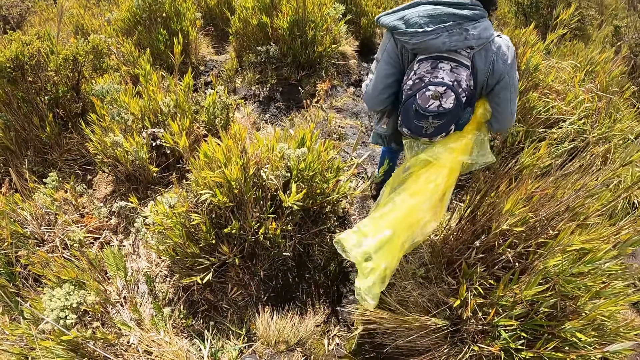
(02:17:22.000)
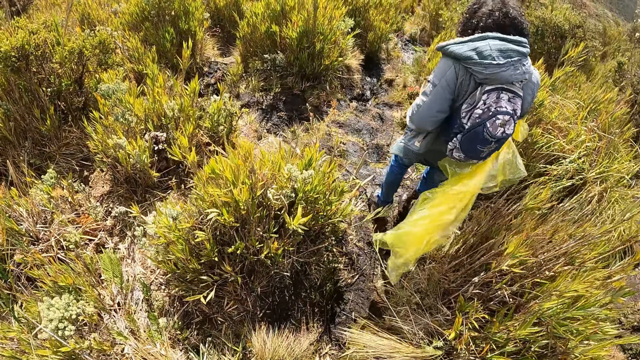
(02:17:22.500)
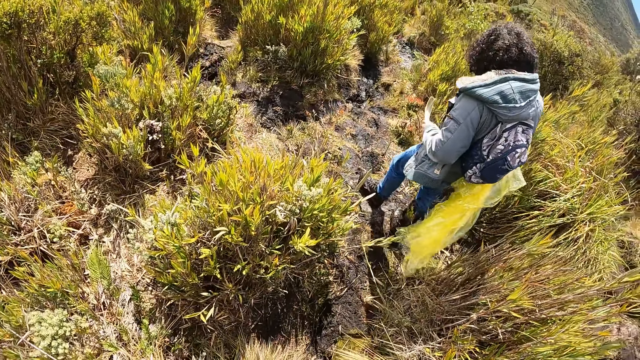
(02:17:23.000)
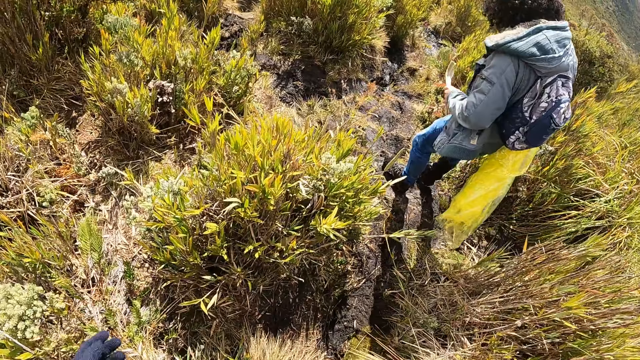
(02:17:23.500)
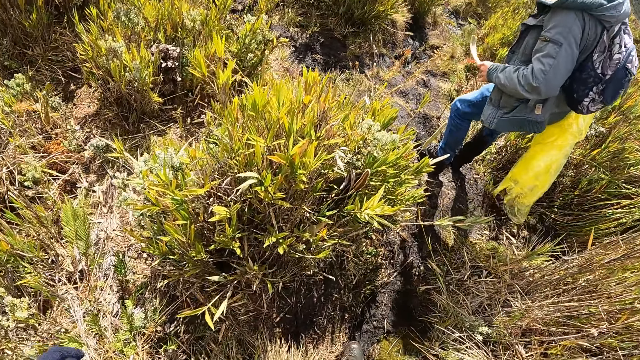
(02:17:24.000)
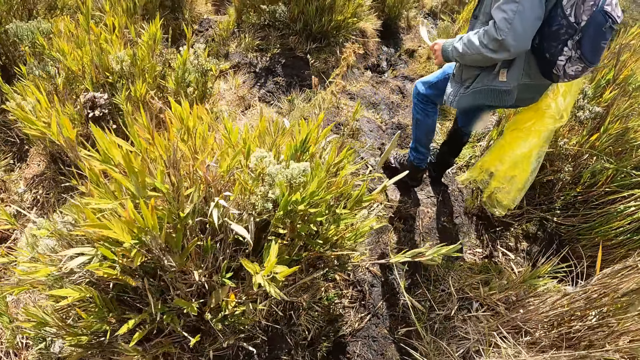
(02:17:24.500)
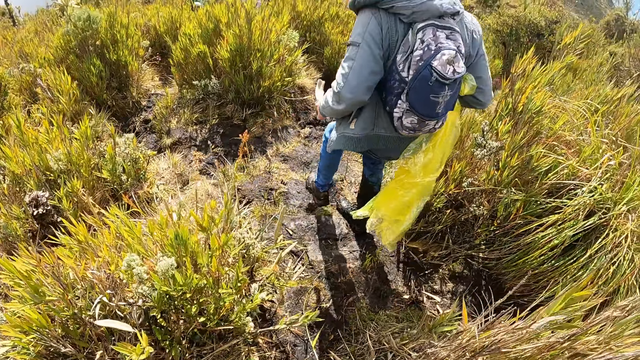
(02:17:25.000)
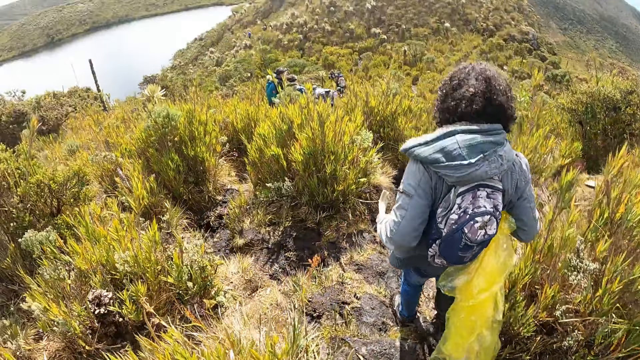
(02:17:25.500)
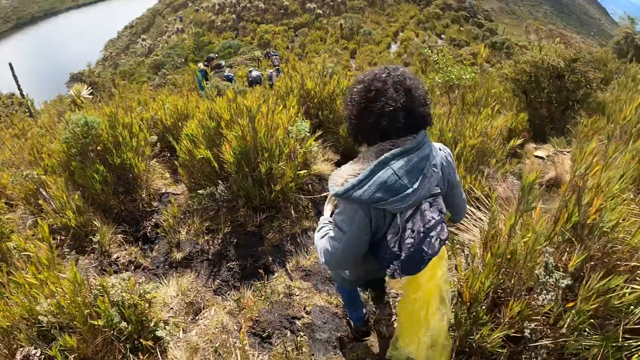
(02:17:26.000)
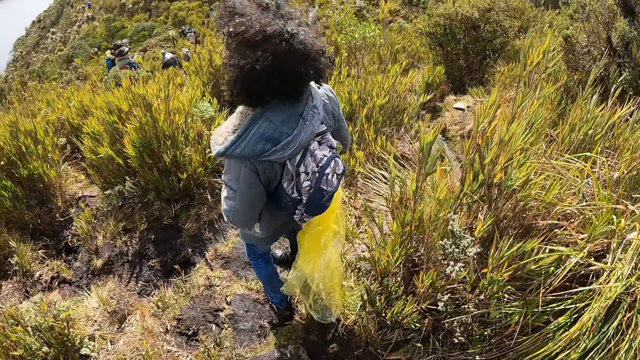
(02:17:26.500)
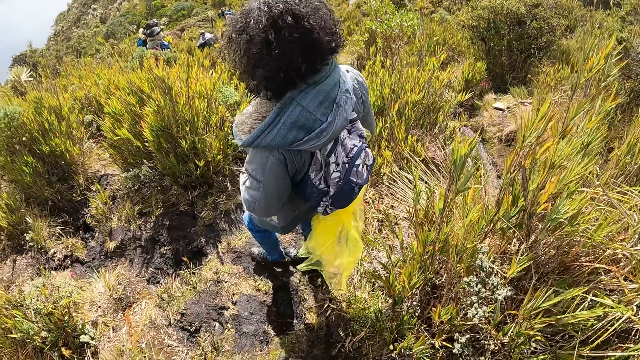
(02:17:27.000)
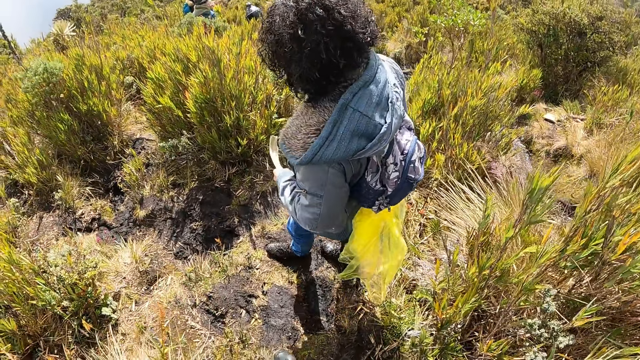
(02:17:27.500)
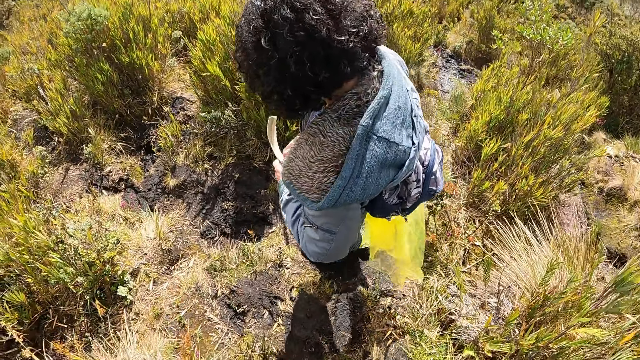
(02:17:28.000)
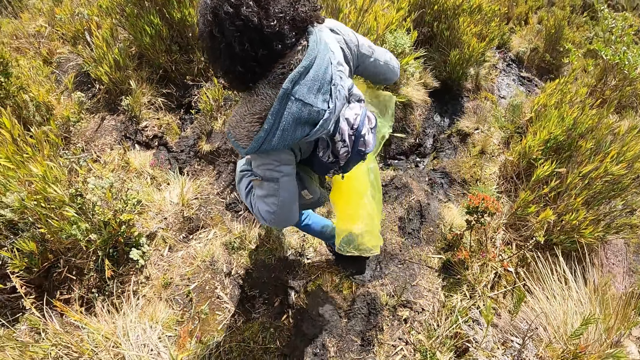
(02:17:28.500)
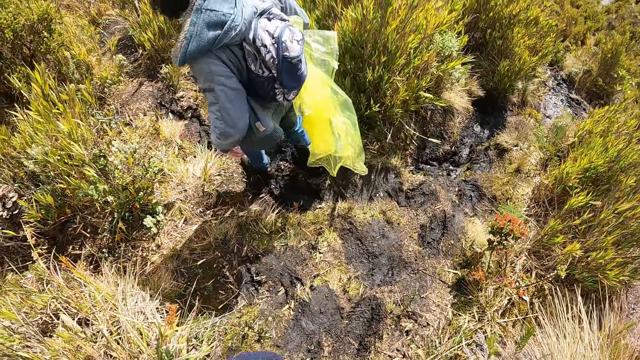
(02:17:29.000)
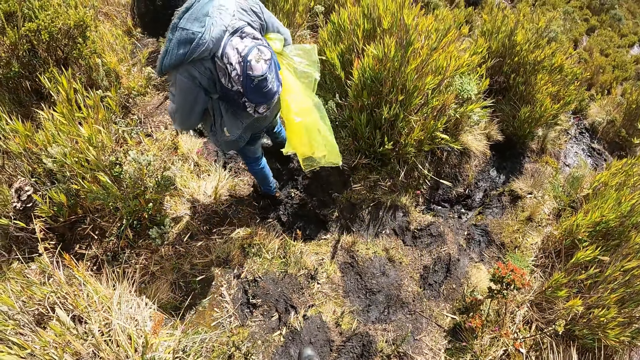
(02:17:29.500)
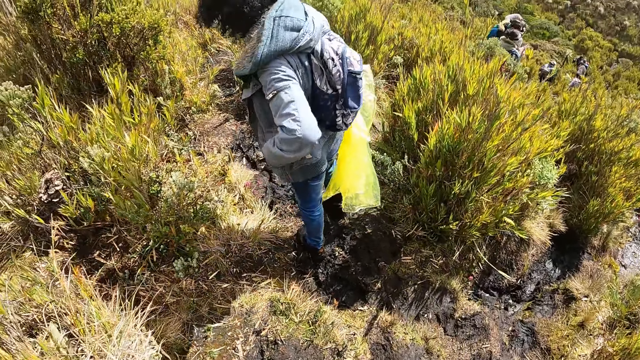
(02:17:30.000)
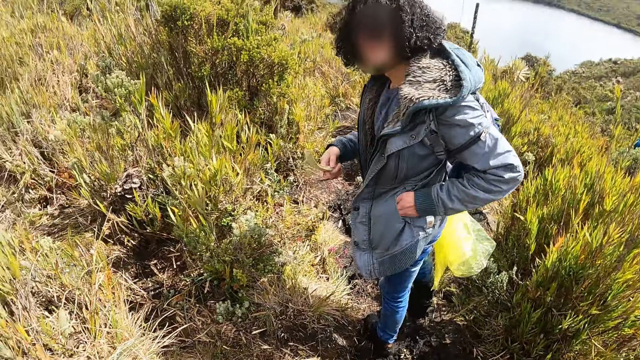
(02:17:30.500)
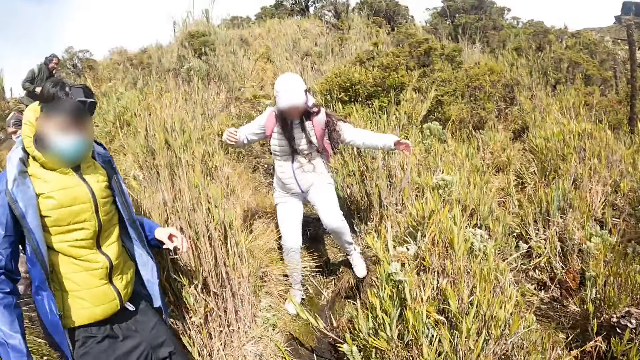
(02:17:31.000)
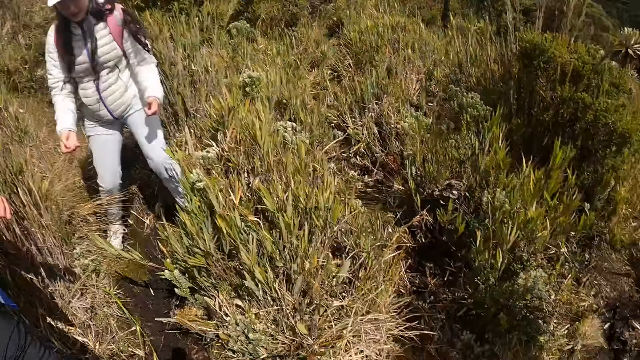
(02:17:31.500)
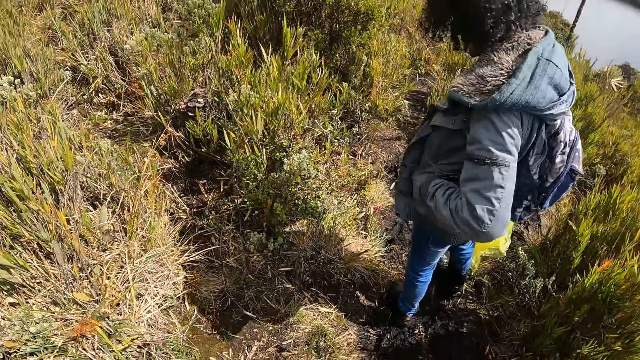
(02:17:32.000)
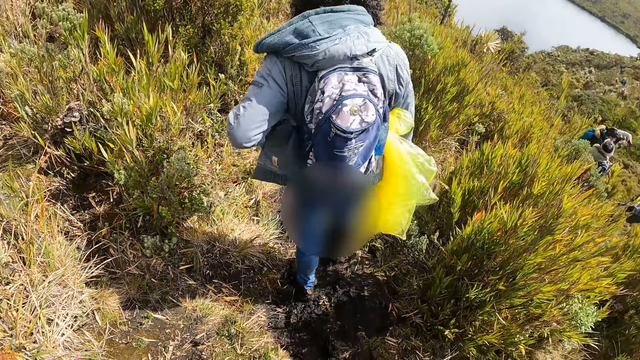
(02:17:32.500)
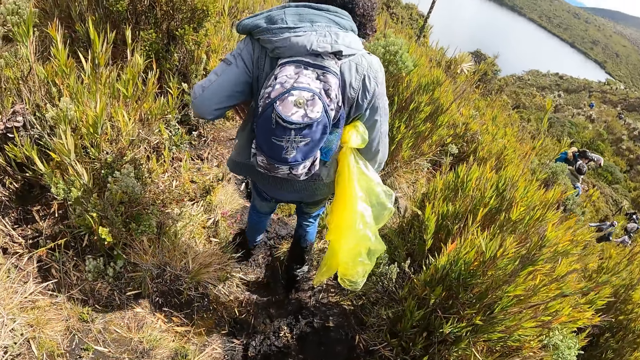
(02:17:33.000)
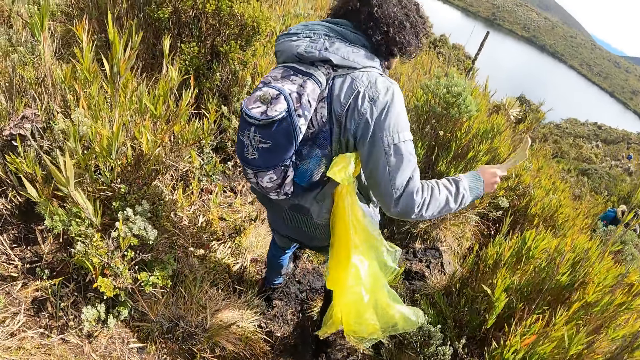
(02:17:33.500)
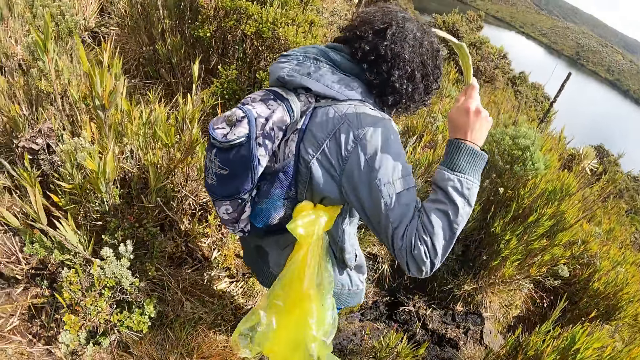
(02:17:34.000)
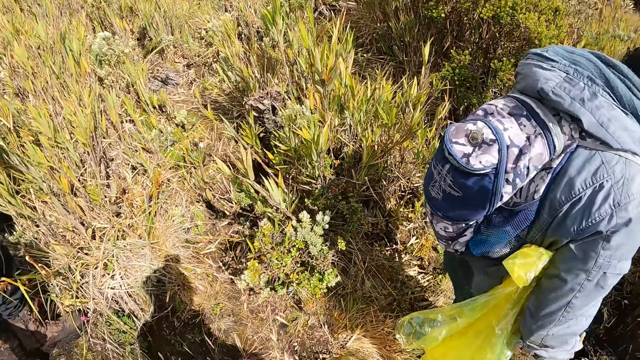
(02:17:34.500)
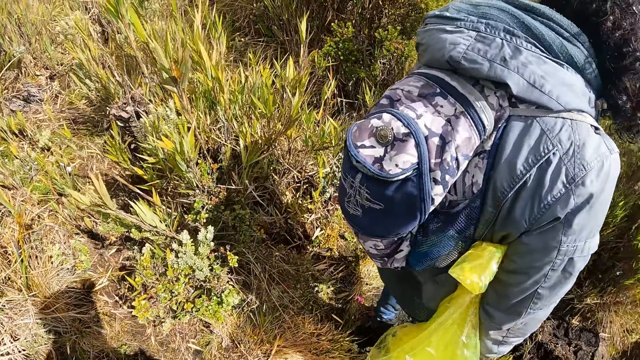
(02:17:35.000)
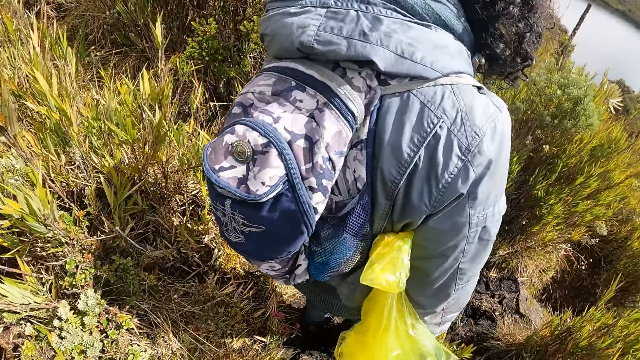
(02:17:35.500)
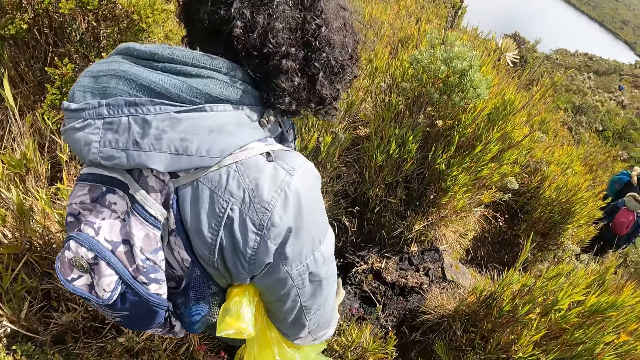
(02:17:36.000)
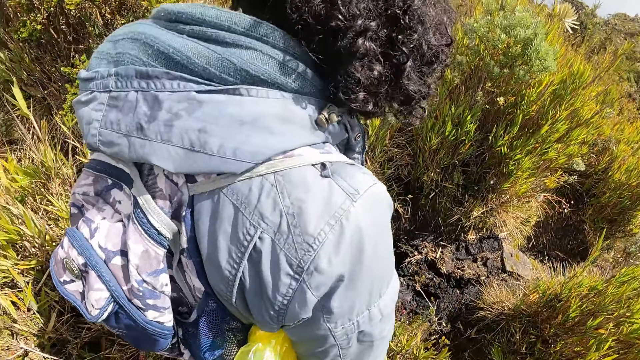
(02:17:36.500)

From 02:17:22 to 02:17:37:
The man looks around the mountain. The woman walks down the mountain. The man walks down the mountain, lifts up the leaf and puts the leaf down. The man talks to the person.

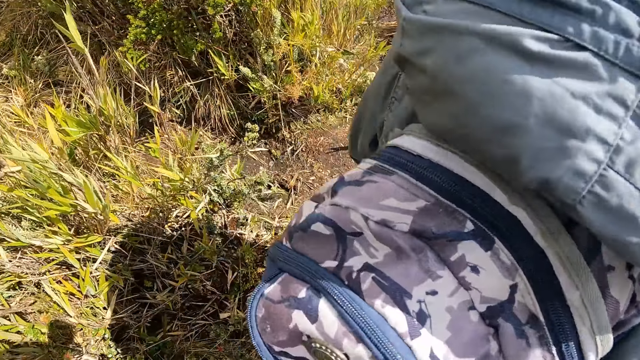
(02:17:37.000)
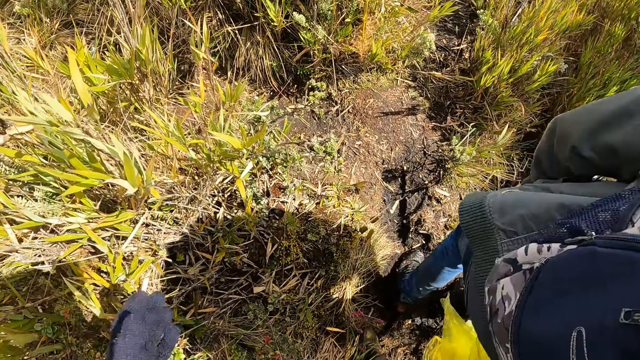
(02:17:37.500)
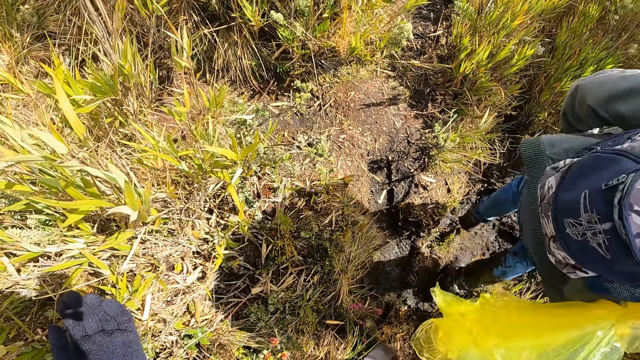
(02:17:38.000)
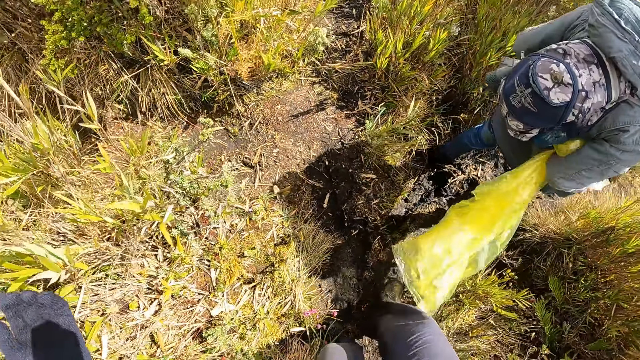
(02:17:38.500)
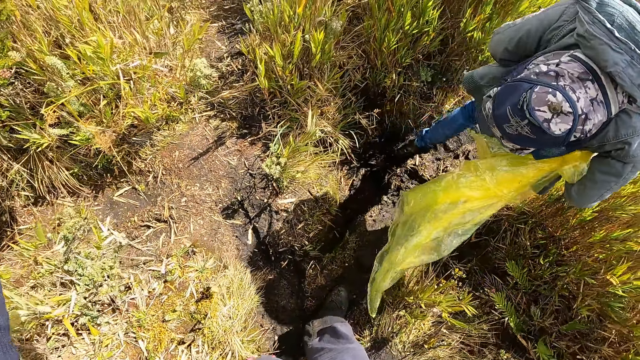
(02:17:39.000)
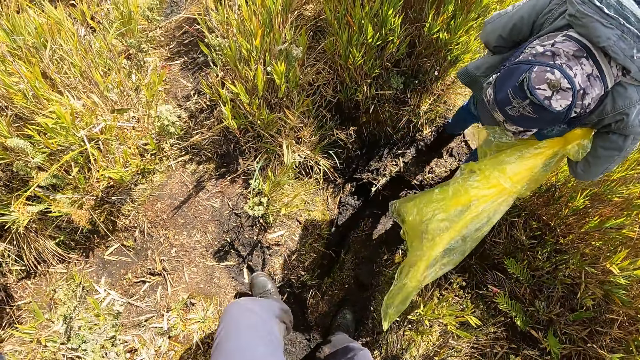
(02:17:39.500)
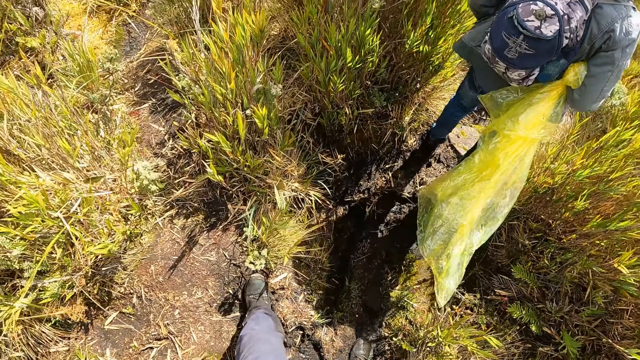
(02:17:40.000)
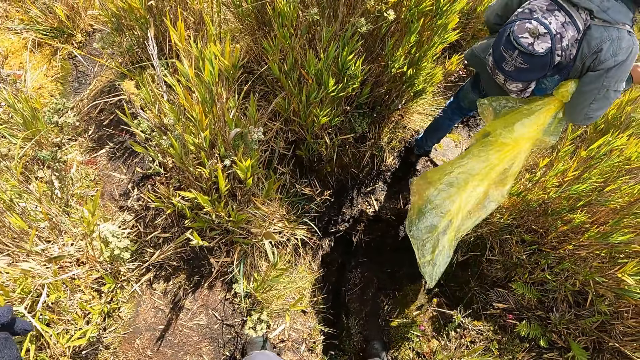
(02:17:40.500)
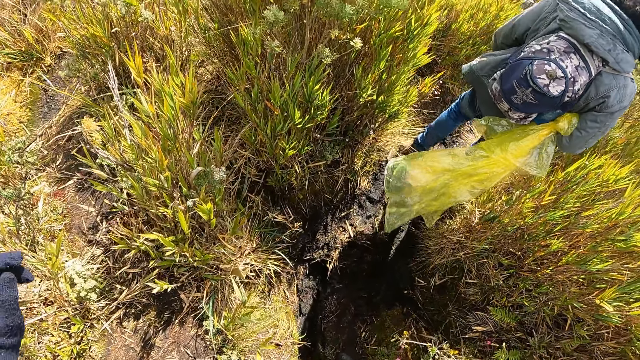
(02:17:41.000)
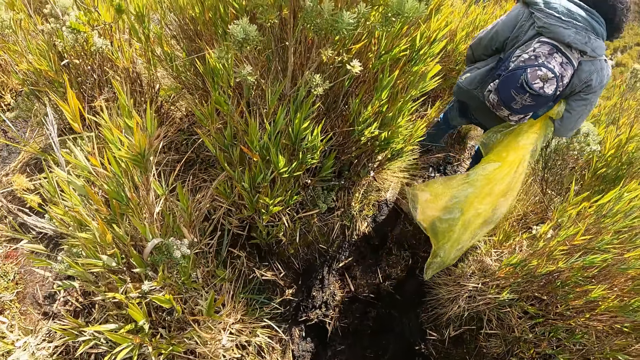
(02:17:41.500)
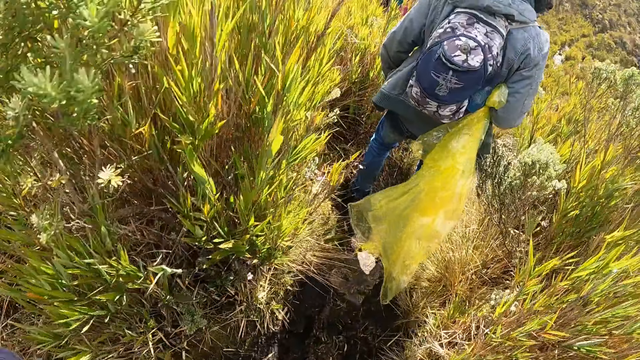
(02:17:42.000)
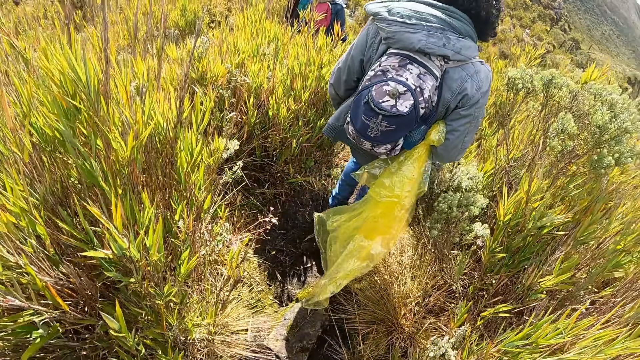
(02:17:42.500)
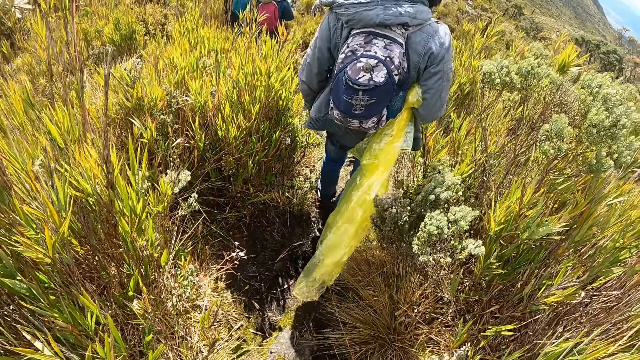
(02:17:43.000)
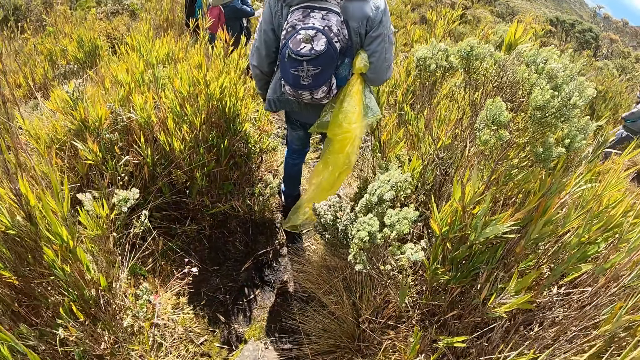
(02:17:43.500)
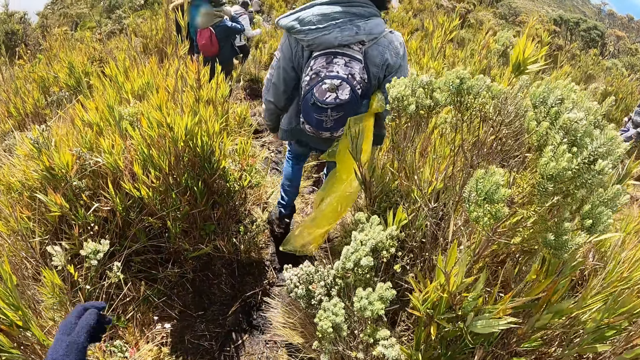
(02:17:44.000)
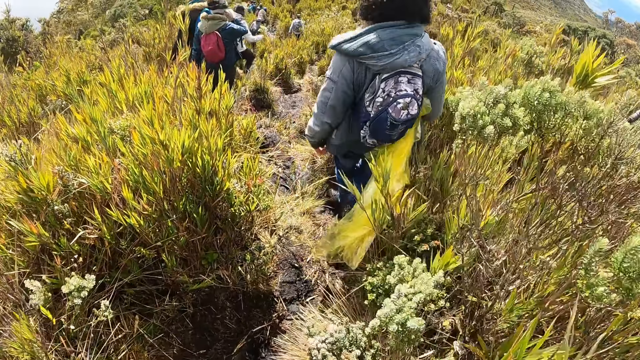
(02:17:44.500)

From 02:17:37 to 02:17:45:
The man walks down the mountain.
